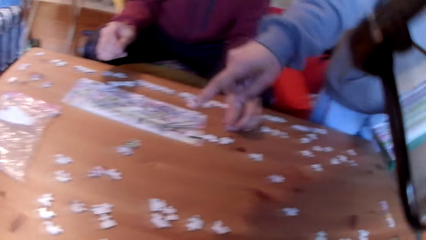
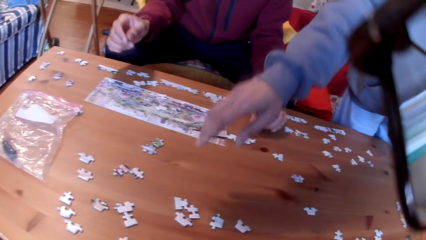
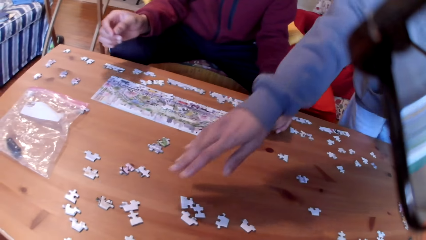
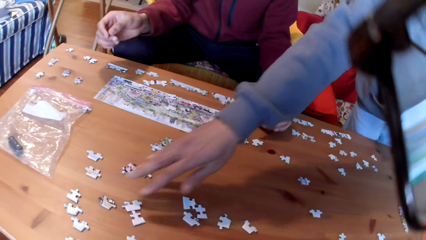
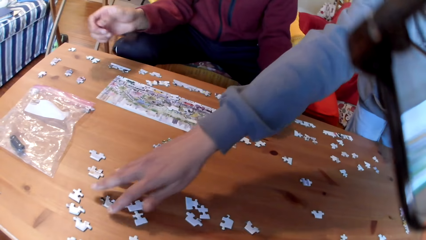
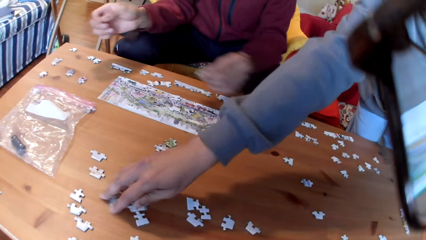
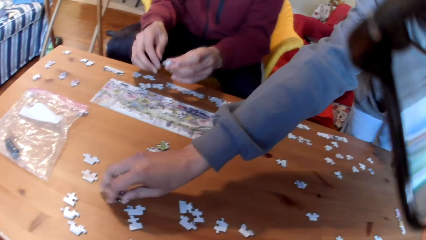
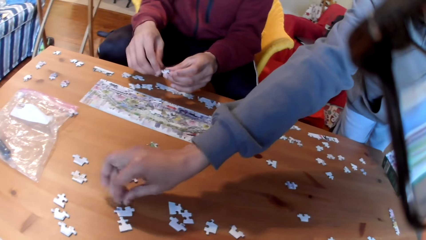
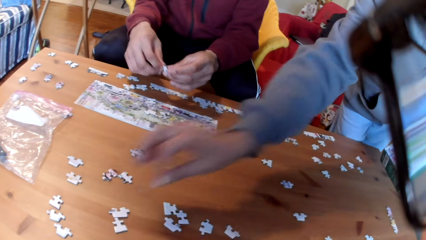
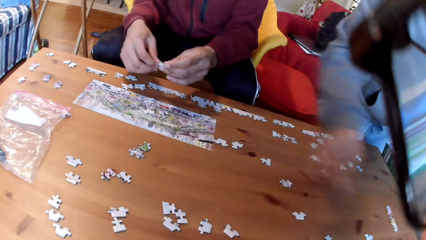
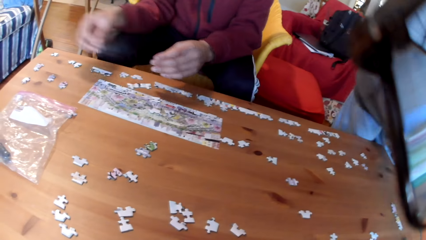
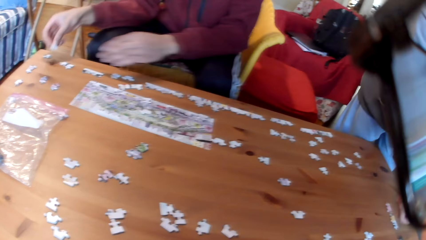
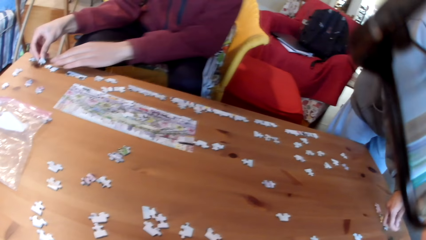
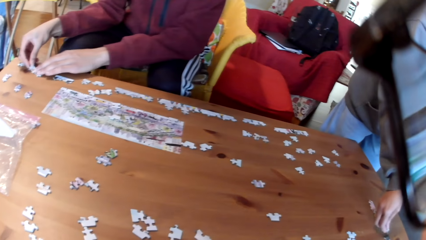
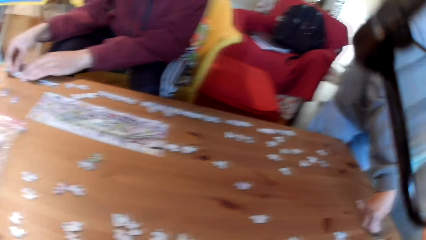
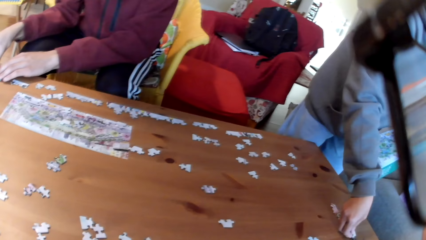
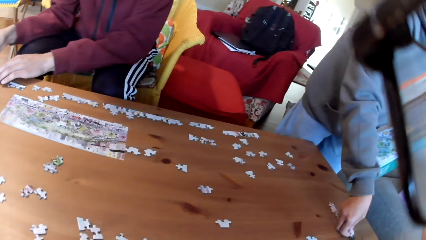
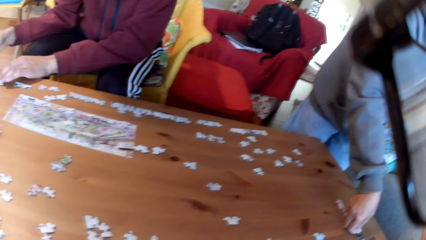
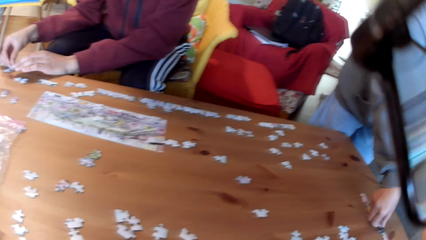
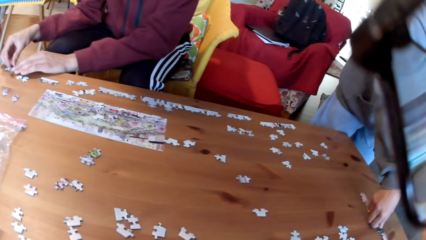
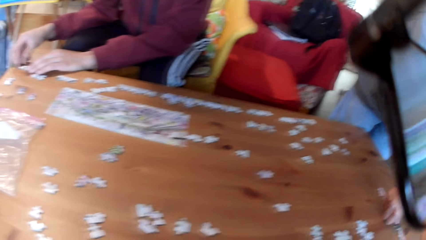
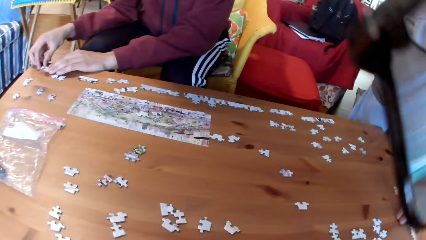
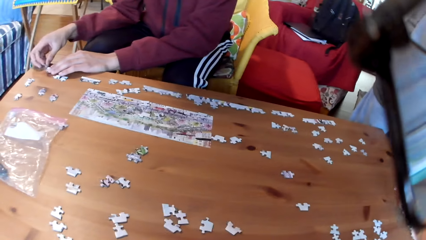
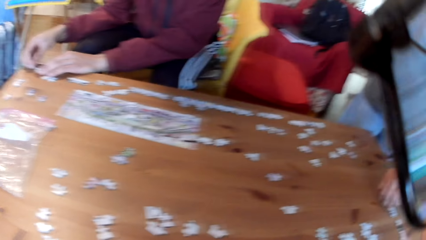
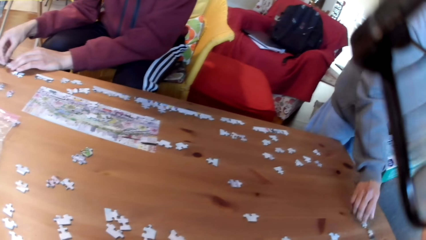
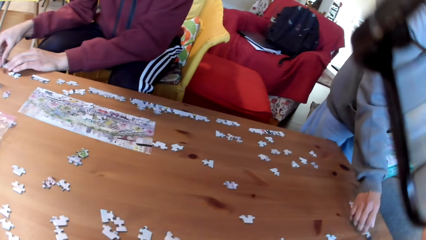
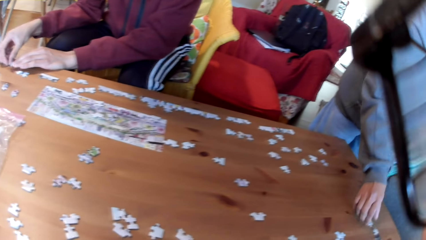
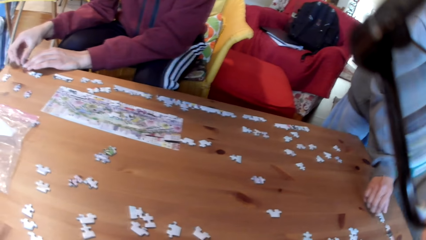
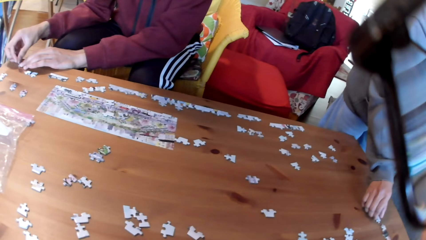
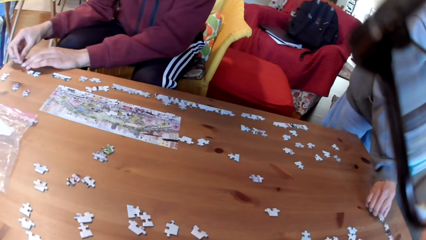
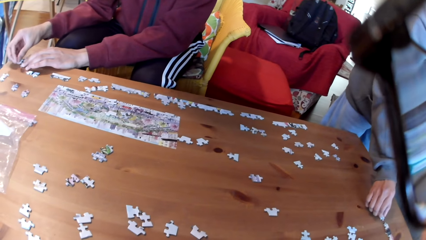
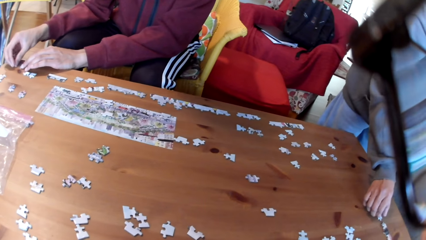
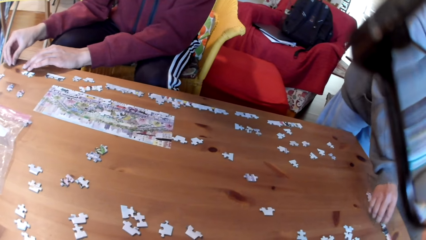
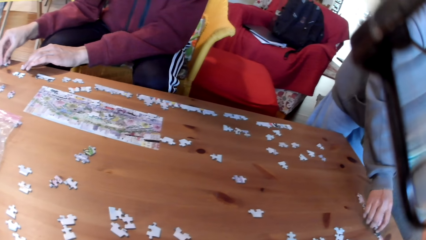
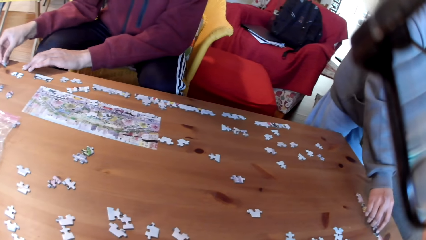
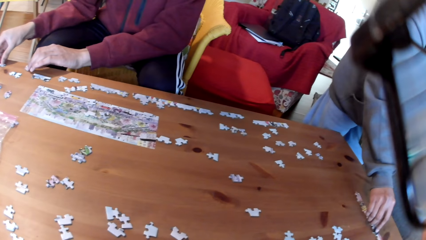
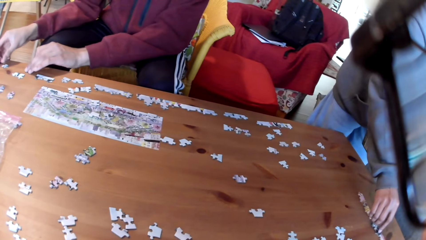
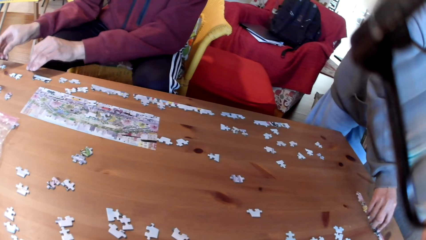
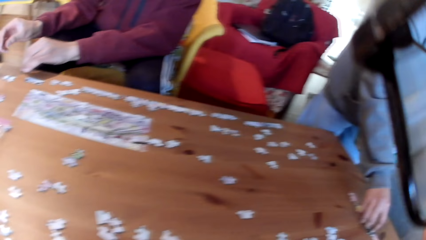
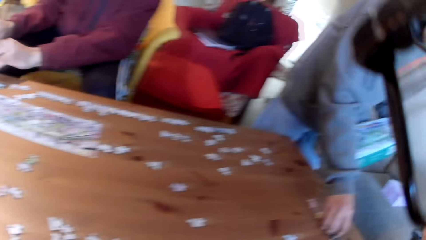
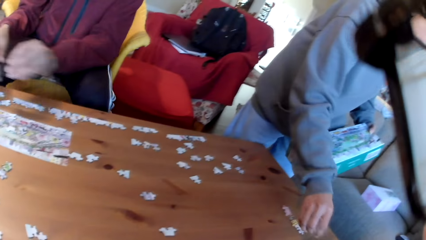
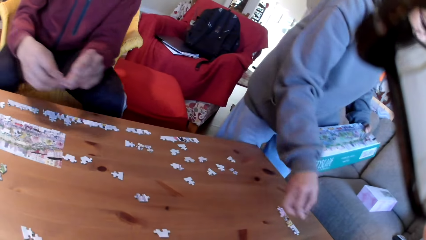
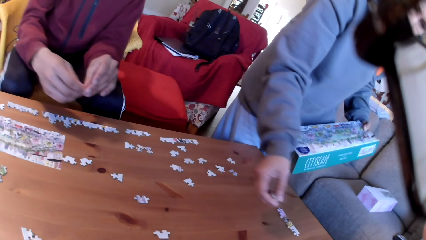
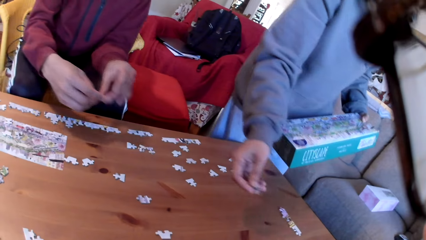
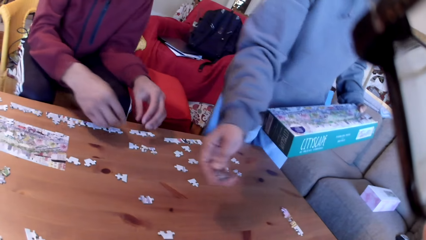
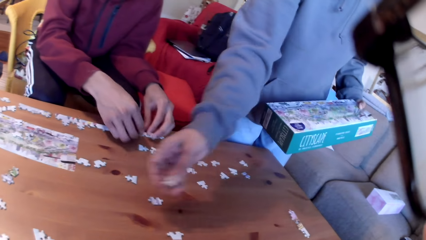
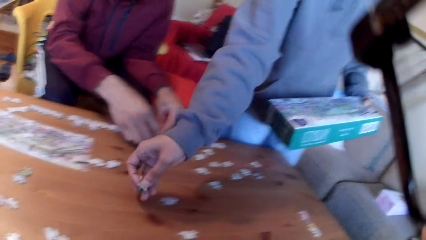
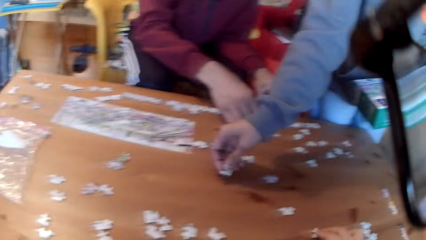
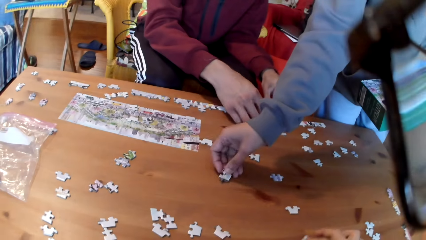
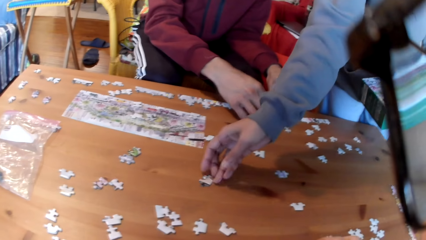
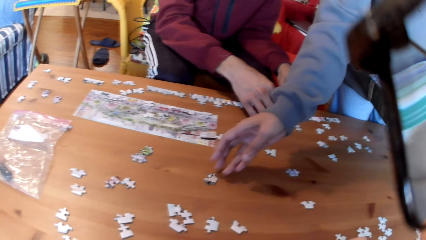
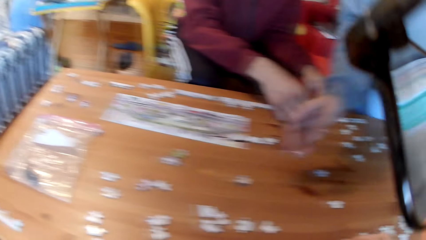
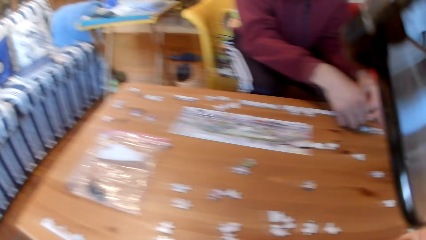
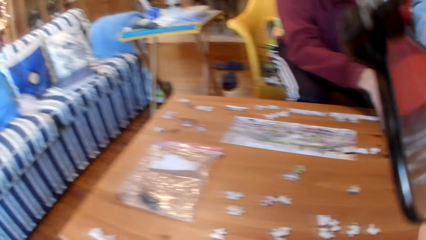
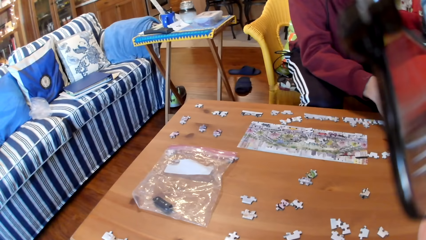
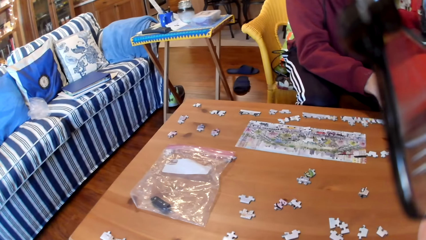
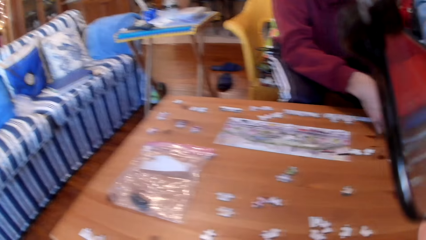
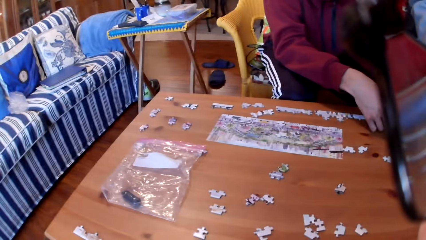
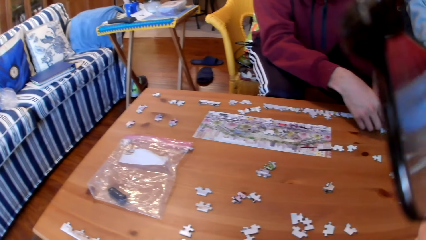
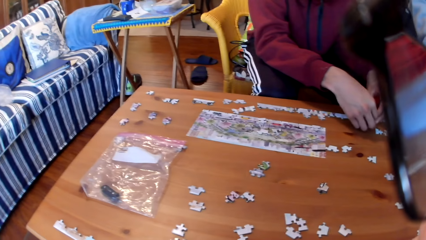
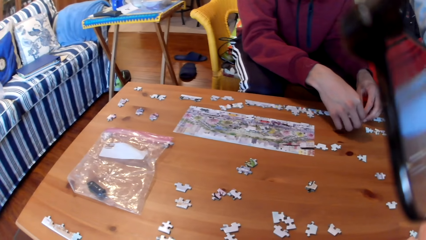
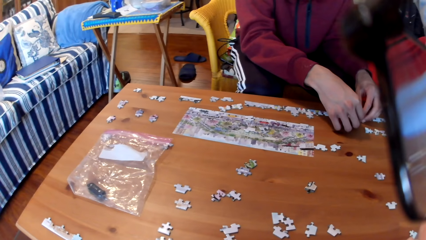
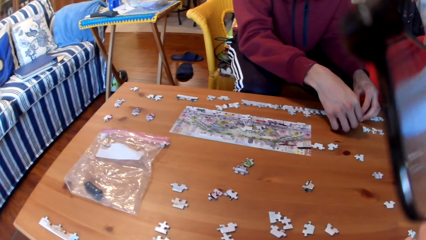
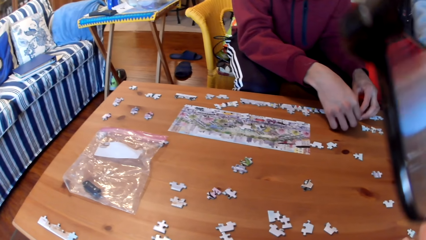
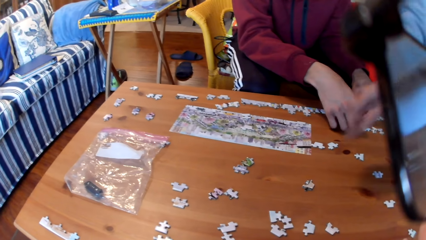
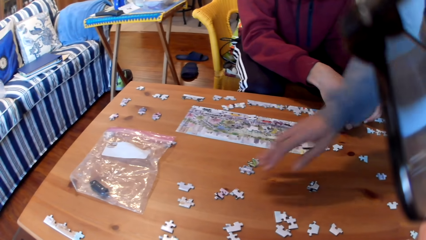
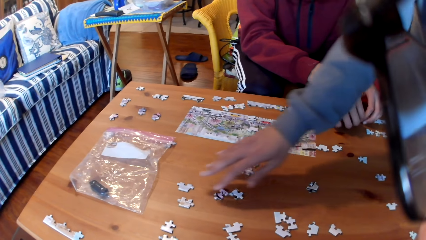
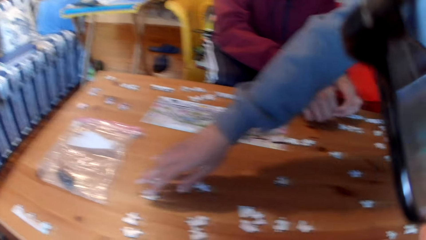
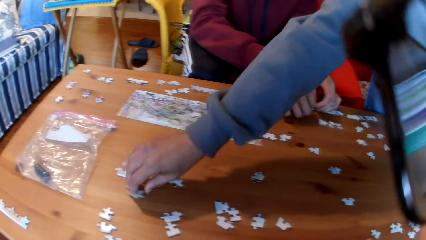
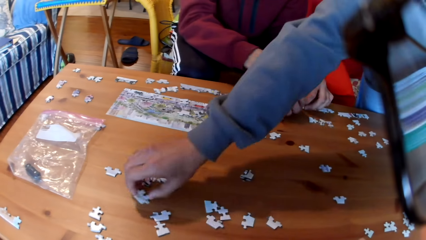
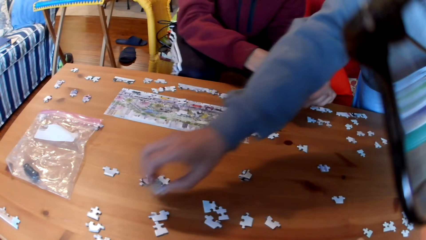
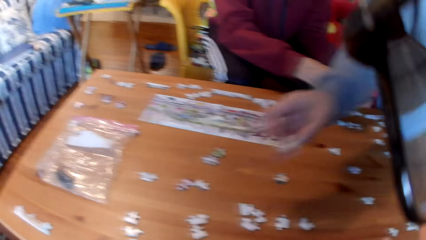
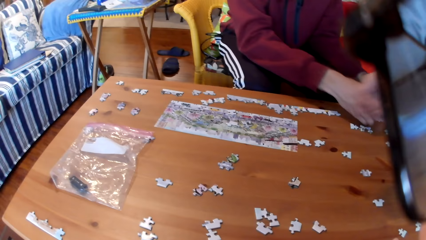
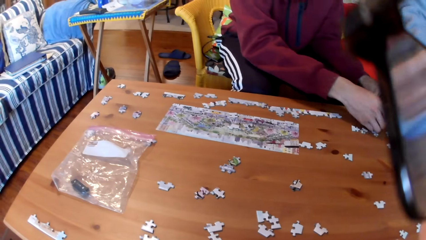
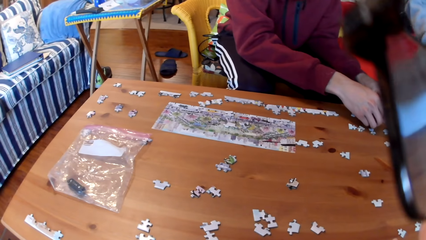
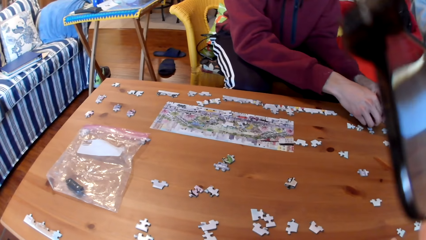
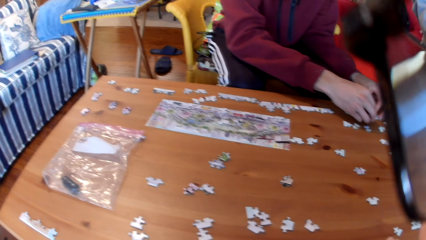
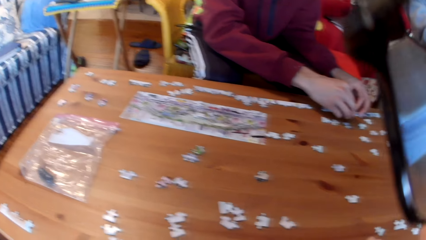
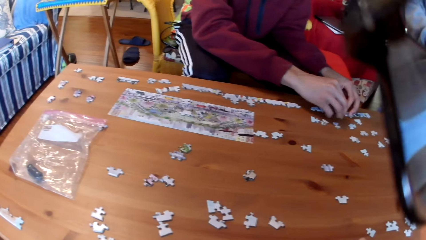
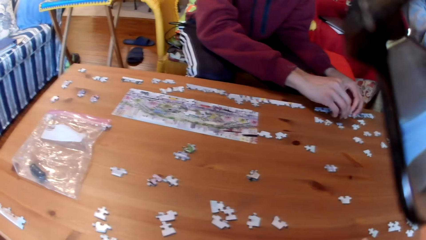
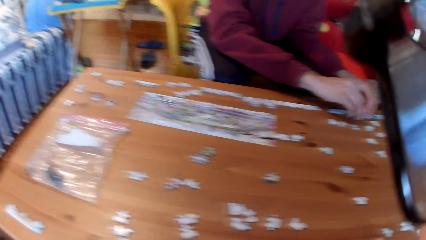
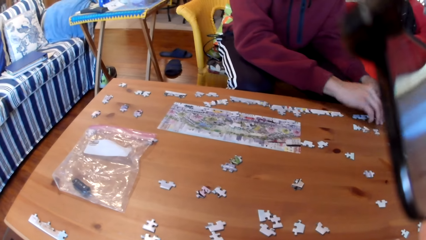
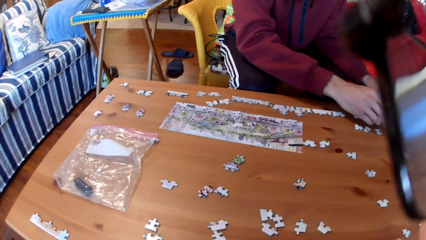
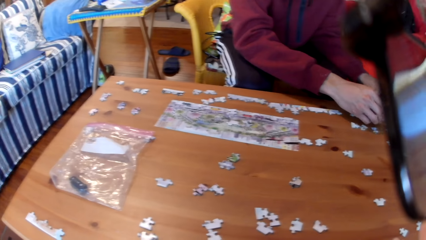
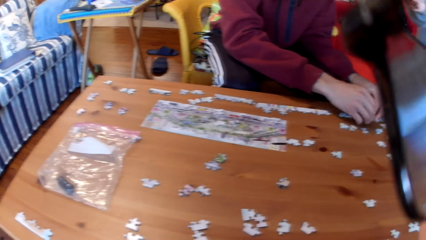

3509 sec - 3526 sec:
A woman points at a puzzle. The woman picks up the jigsaw on the table, puts the puzzle on the table and arranges the jigsaw puzzle on the table. A man joins the puzzles. The man arranges the jigsaw puzzle on the table. The woman moves the puzzles on the table. The man takes a puzzle. The woman takes a puzzle. The man puts the jigsaw puzzle aside. The woman puts the jigsaw puzzle on the table. The man arranges the jigsaw puzzles. The camera wearer looks at the table. The man joins the puzzles. The woman picks up the jigsaw puzzle.
